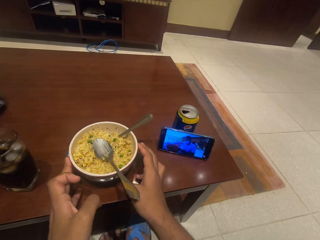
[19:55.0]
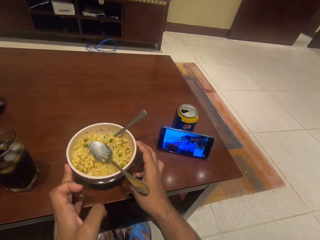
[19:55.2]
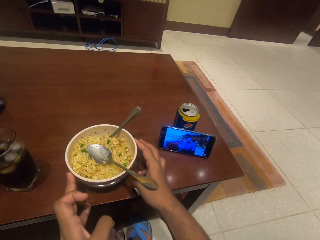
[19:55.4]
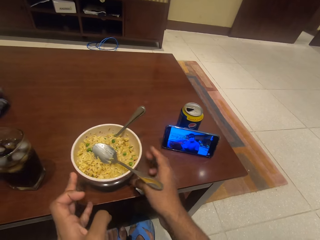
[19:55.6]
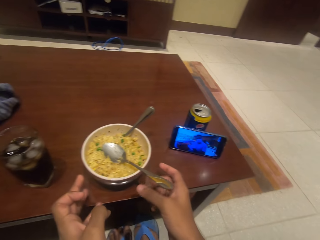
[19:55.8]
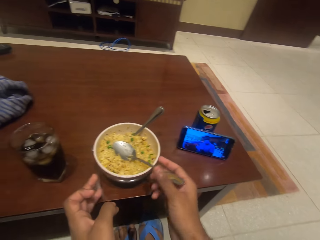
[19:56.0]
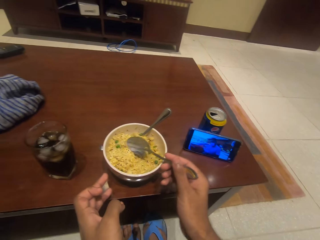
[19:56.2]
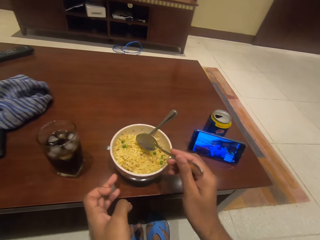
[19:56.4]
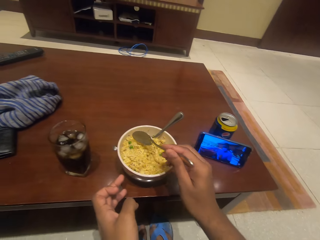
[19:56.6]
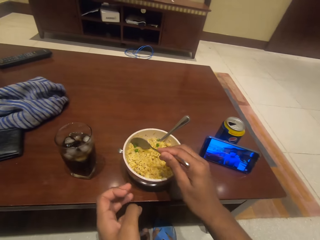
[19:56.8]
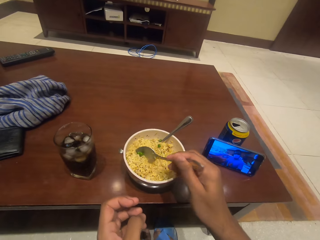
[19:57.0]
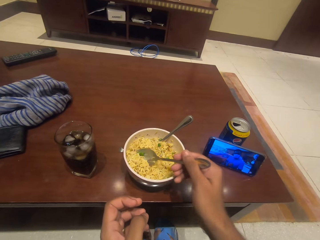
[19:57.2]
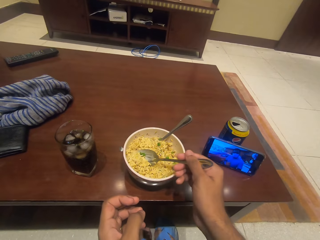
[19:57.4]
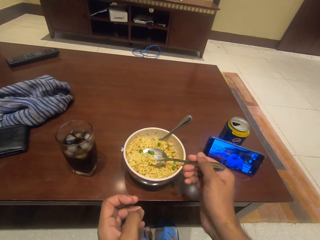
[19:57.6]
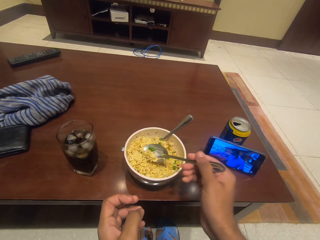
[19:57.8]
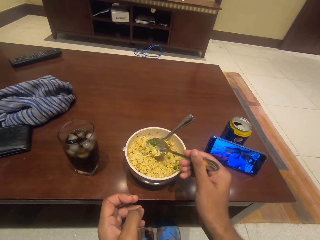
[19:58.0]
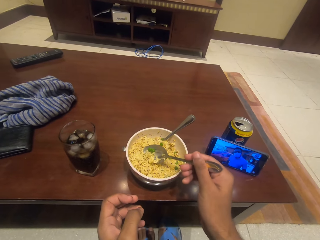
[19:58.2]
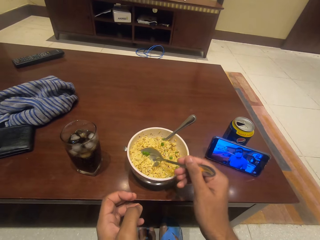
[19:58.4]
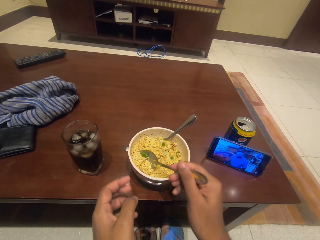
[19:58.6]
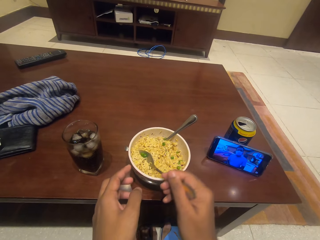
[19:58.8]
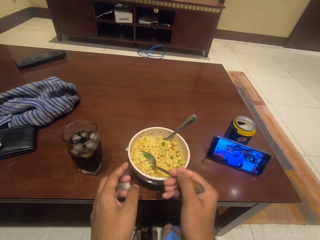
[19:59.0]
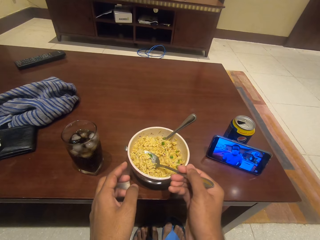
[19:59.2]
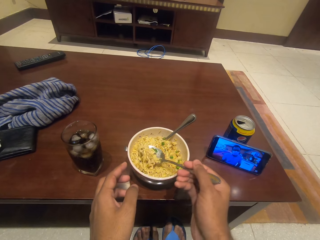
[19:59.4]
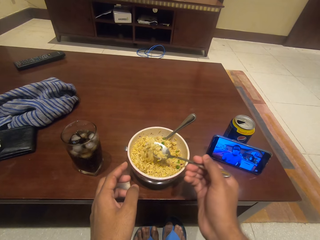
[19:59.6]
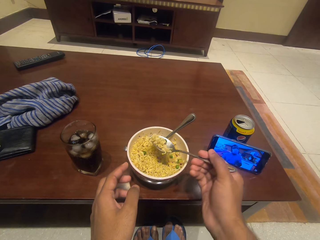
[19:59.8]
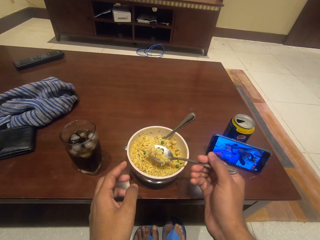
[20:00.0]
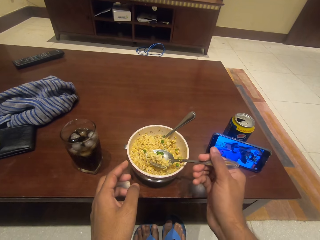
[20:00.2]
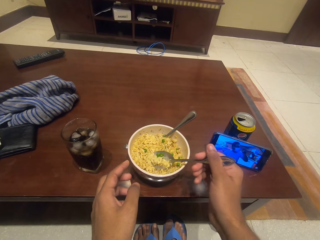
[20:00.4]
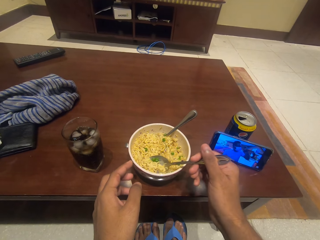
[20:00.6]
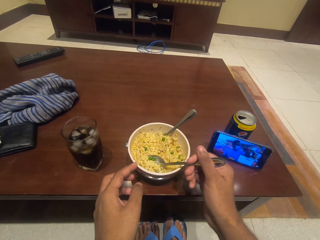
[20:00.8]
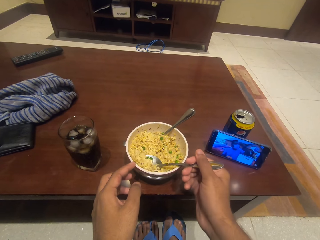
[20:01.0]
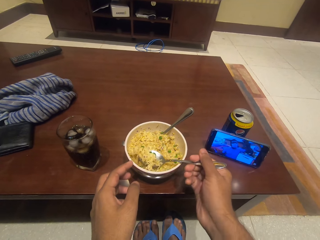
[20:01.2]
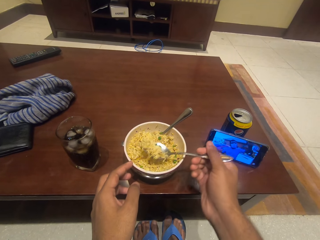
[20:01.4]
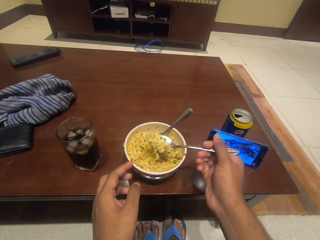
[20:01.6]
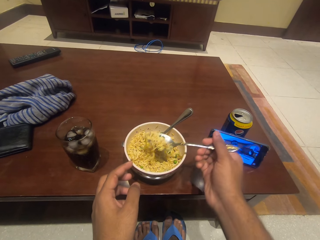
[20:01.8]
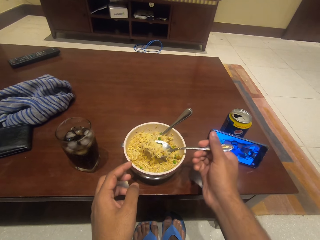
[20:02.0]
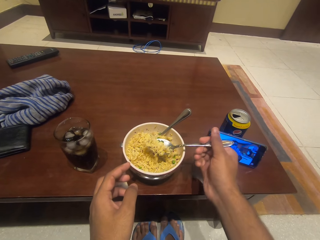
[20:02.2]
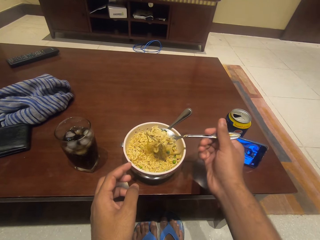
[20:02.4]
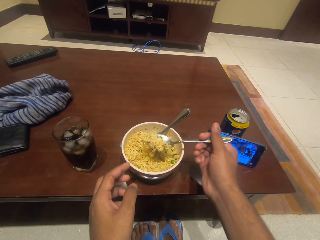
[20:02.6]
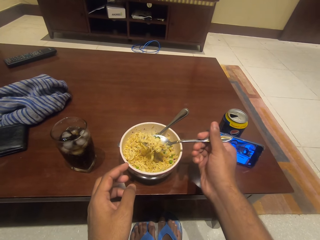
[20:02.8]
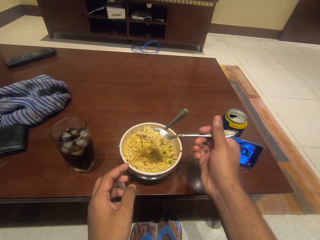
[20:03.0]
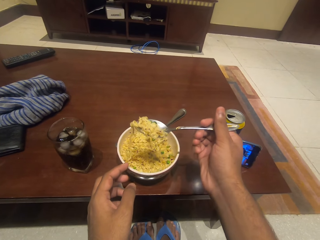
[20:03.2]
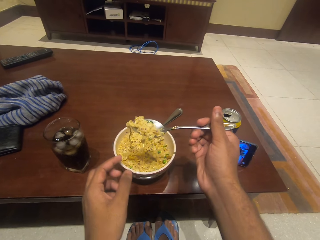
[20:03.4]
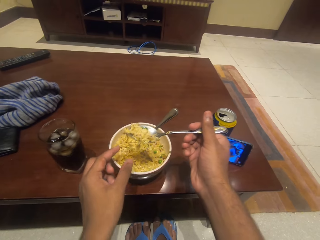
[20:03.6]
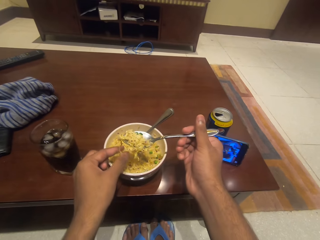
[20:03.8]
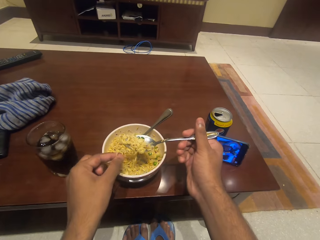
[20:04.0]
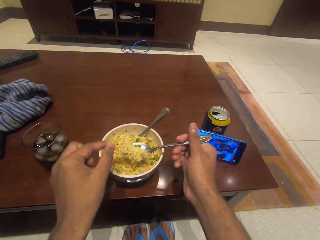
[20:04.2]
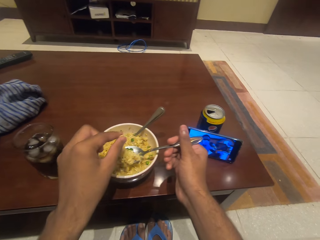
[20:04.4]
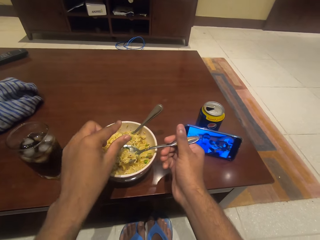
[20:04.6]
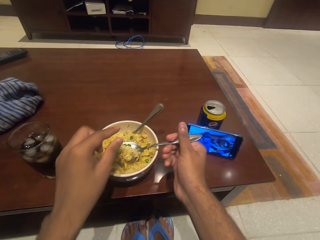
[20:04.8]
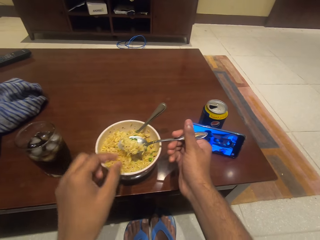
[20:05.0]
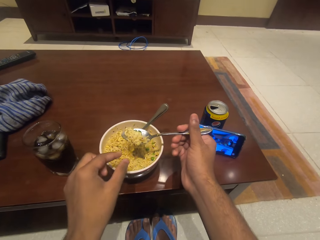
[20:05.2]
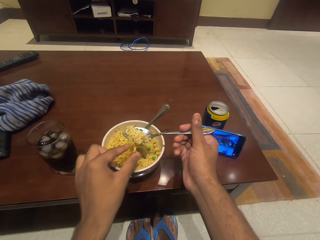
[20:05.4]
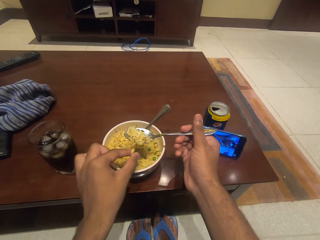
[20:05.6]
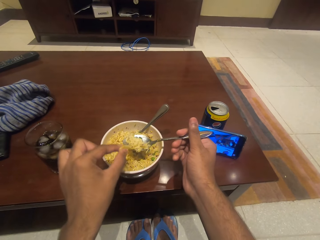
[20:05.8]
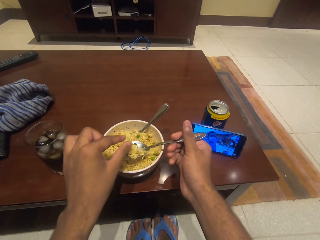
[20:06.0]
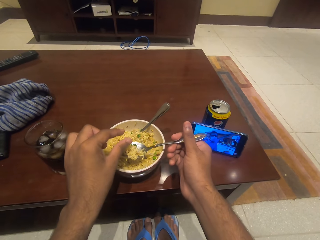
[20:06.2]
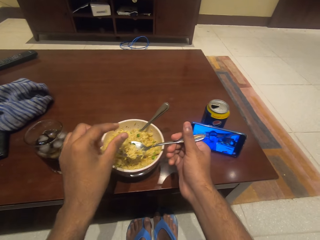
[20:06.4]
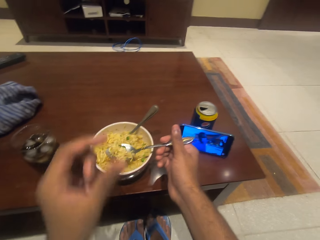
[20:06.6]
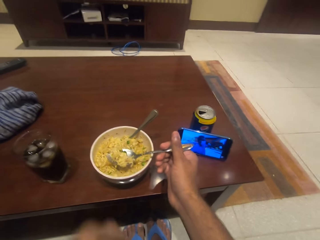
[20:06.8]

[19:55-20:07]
The camera wearer scoops the food with the spoon.

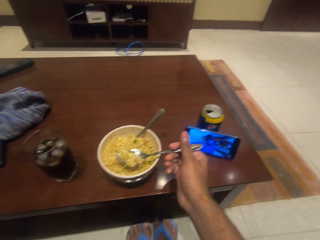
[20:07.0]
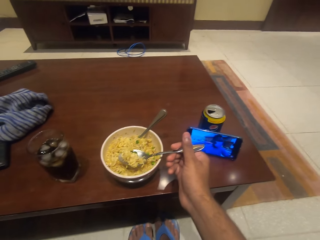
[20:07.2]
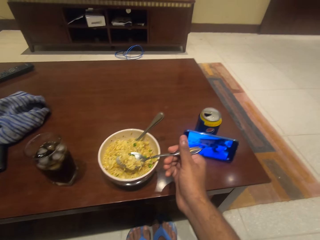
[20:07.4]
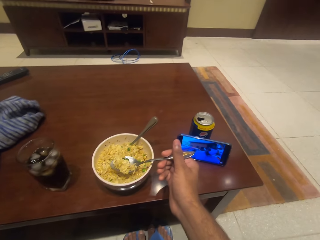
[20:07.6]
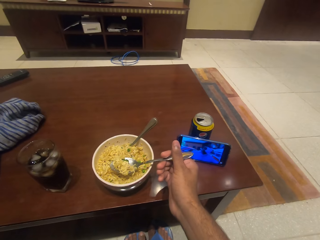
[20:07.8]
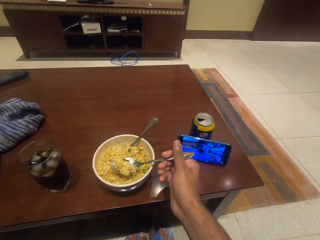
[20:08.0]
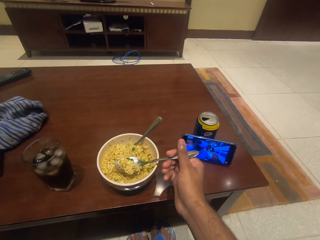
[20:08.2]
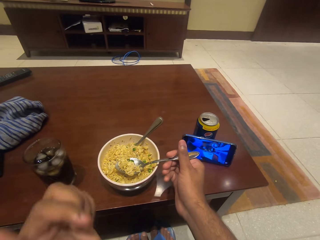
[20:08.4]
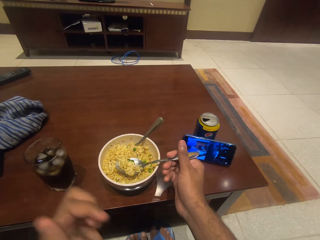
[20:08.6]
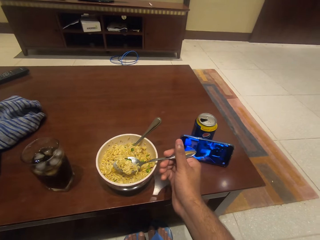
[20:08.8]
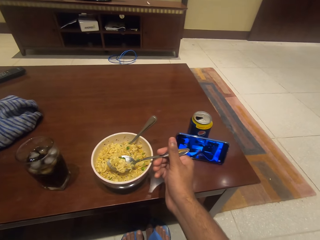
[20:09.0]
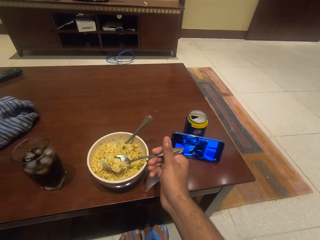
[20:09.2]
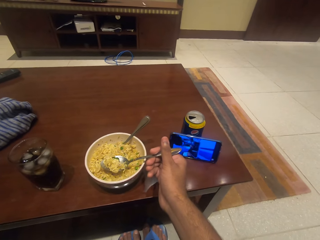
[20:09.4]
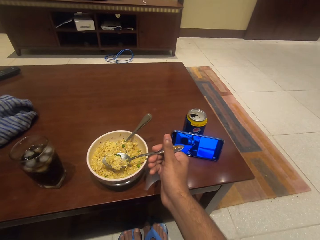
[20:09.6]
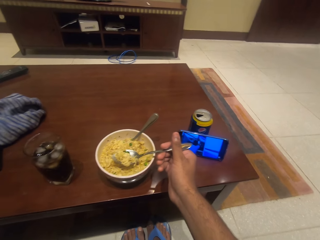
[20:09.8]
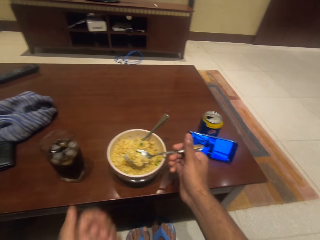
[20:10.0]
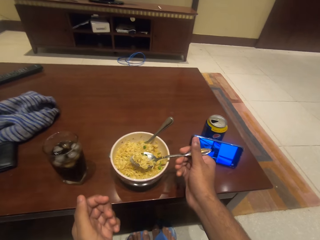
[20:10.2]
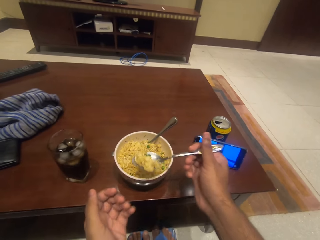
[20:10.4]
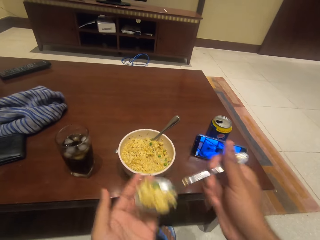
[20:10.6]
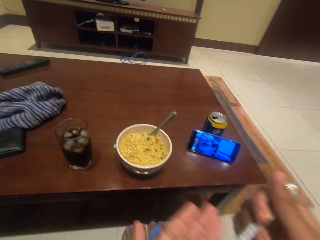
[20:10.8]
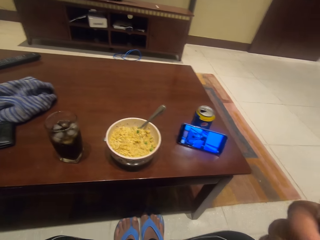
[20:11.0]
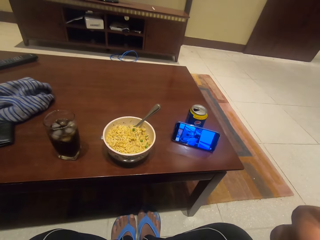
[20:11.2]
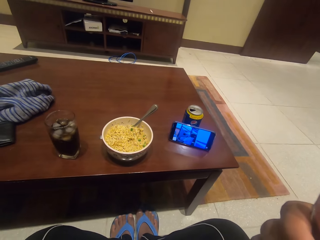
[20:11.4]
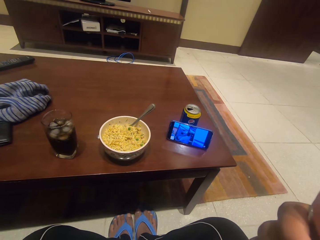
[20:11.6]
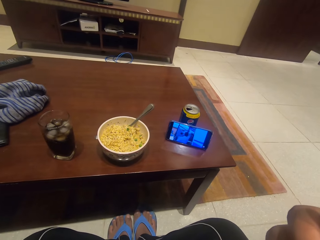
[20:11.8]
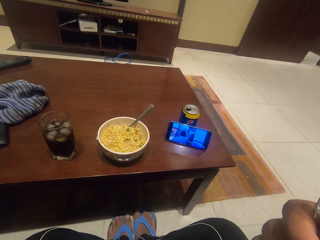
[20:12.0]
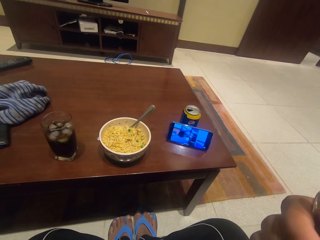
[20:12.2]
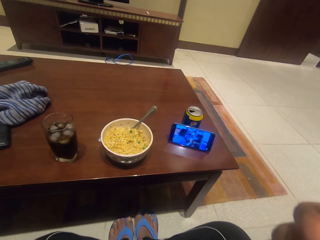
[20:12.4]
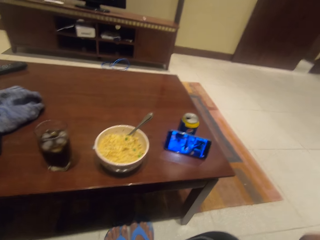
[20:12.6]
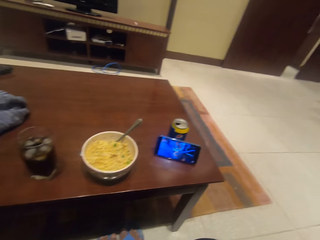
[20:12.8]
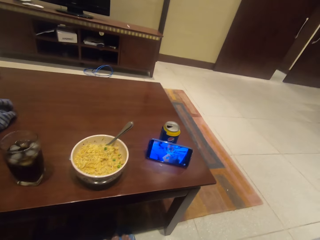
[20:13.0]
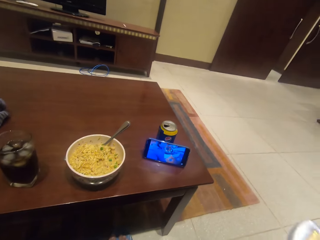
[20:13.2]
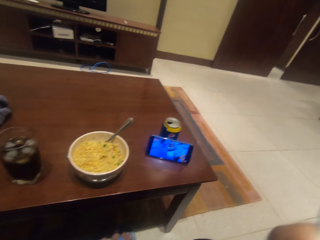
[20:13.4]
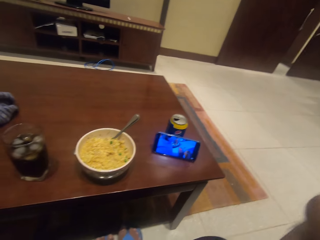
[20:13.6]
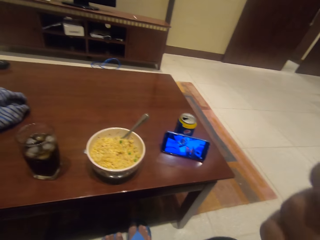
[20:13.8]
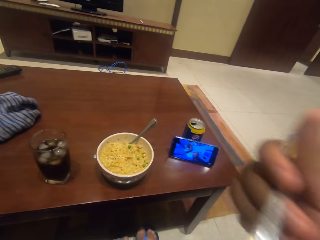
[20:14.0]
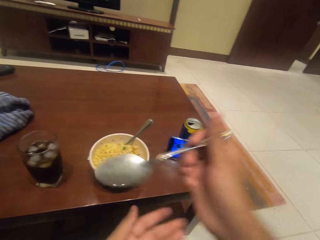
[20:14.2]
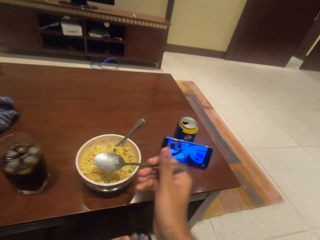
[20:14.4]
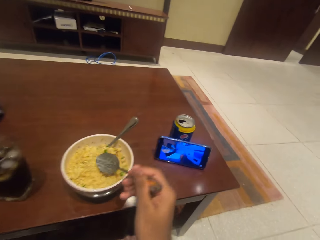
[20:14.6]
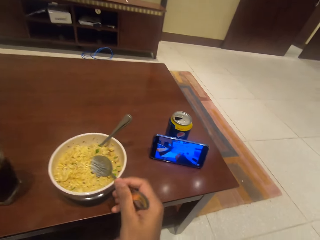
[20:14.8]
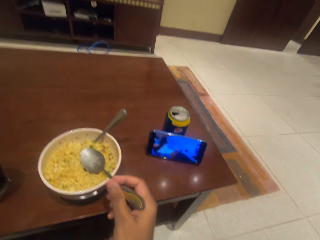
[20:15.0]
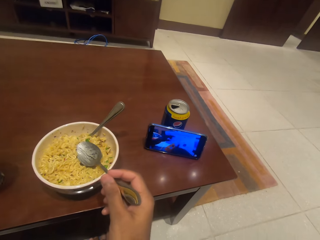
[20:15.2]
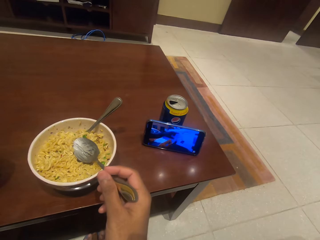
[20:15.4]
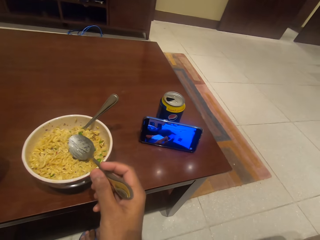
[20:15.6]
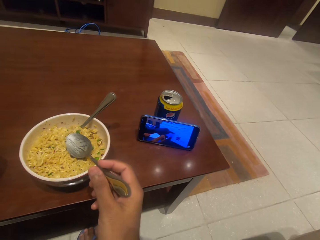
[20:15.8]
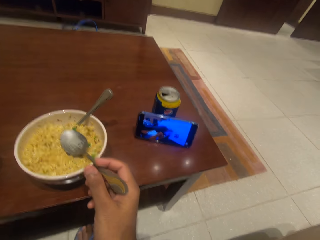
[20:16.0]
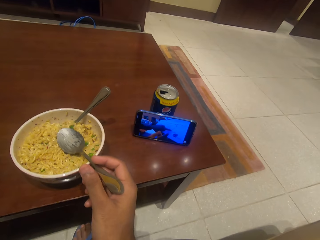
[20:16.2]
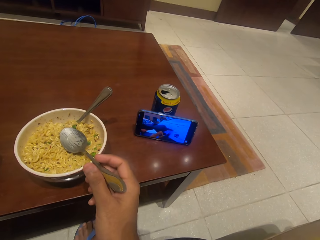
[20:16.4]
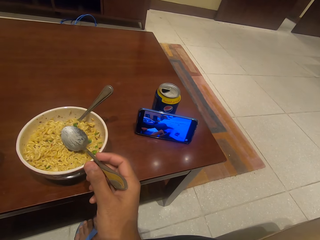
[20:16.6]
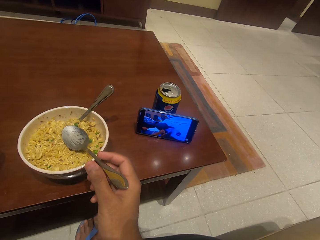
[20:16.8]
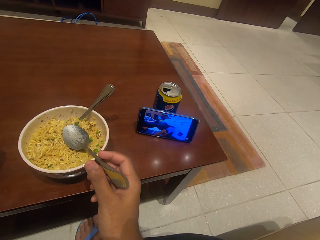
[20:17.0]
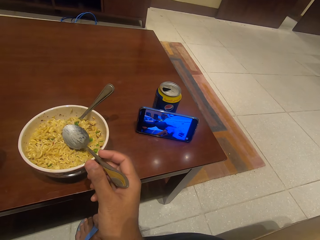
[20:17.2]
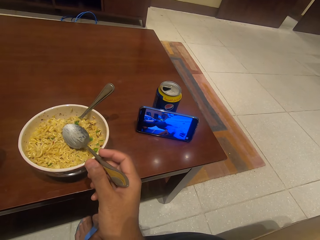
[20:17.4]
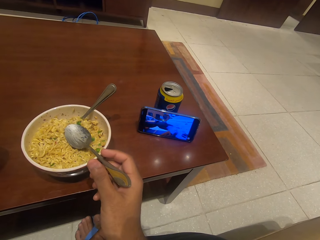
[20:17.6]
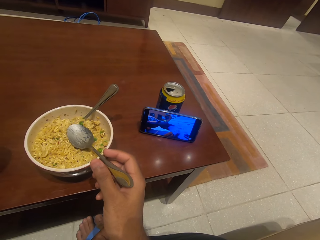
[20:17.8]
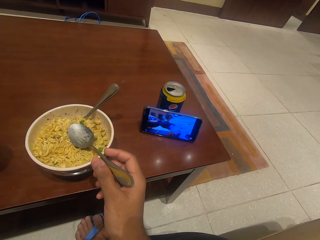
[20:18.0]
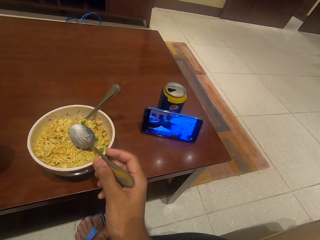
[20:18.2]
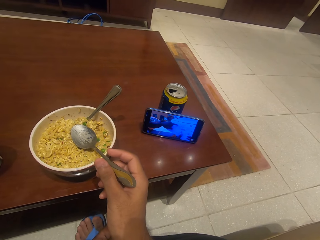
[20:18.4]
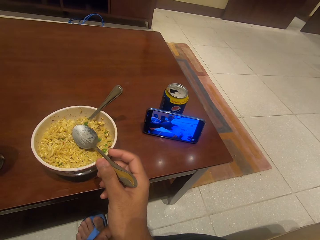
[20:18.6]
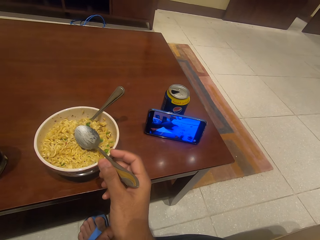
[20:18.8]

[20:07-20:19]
The camera wearer eats the noodle with the spoon.
